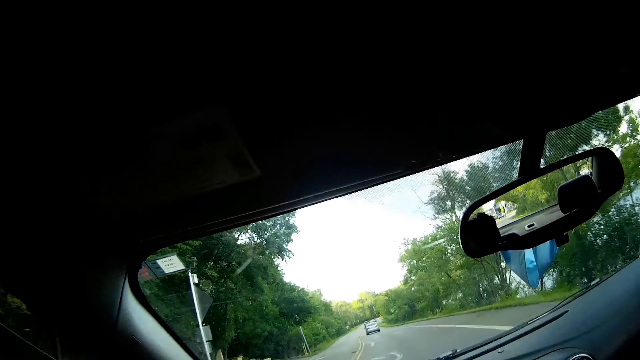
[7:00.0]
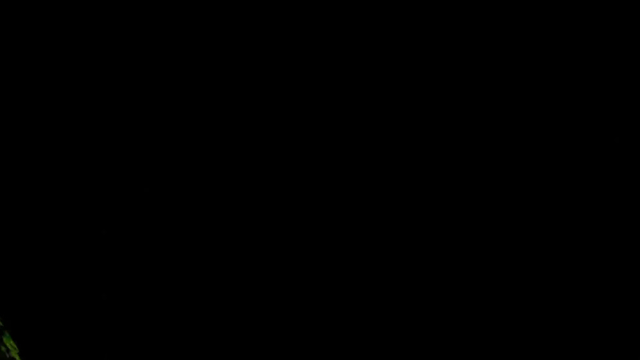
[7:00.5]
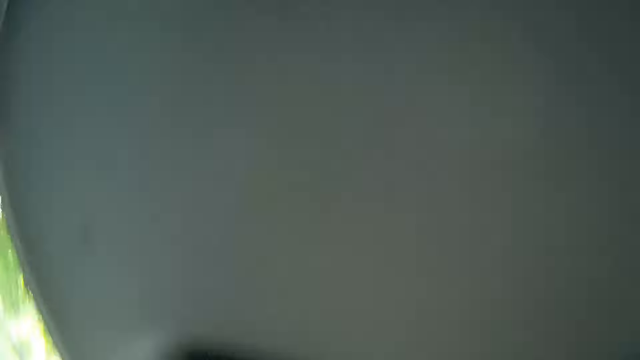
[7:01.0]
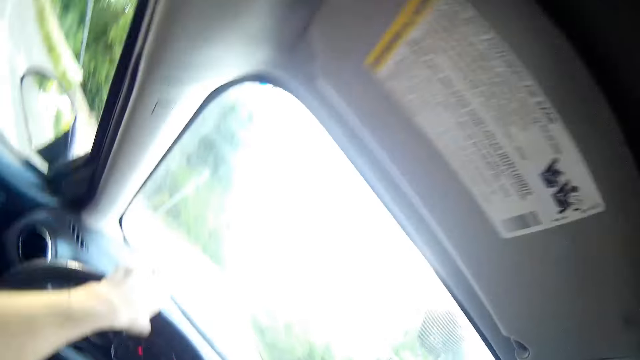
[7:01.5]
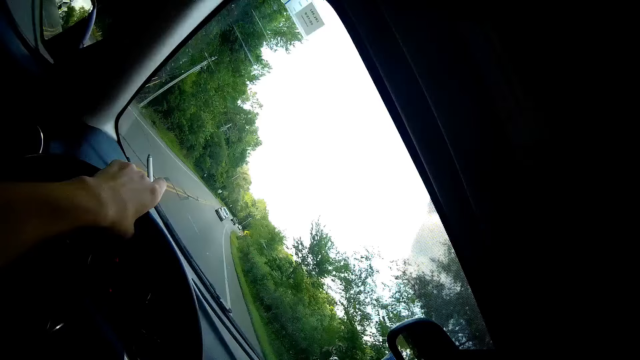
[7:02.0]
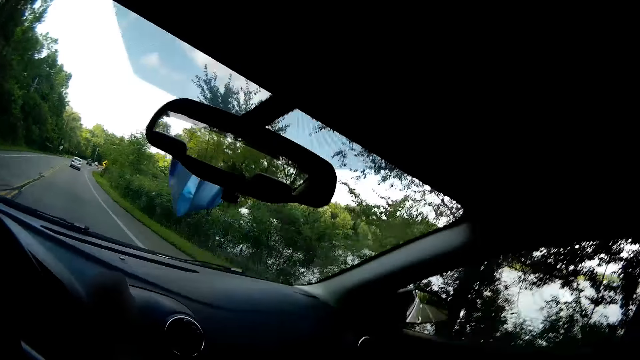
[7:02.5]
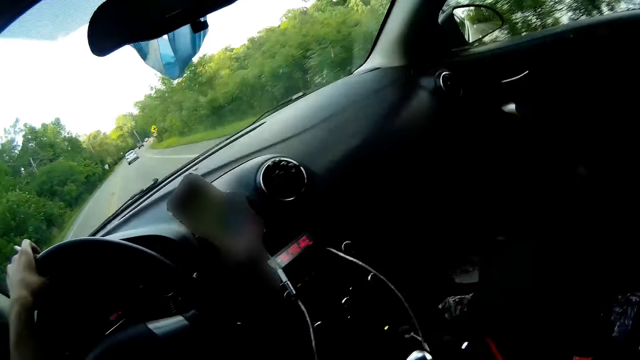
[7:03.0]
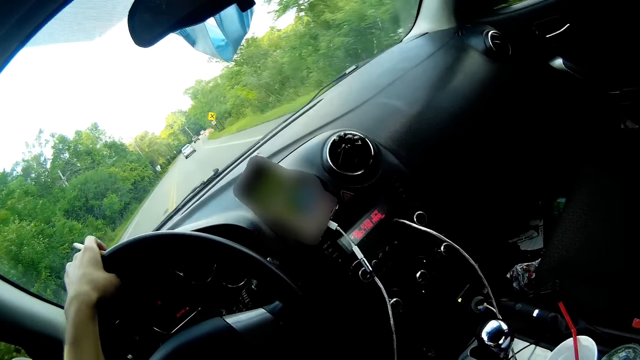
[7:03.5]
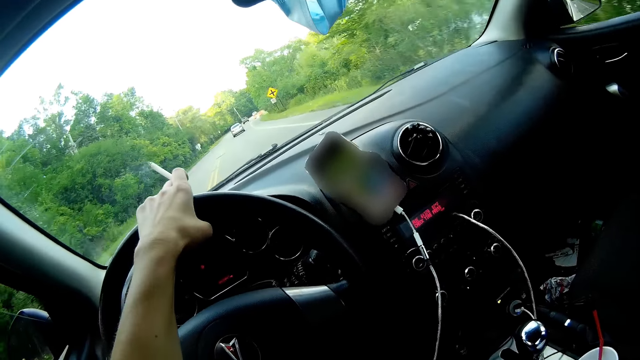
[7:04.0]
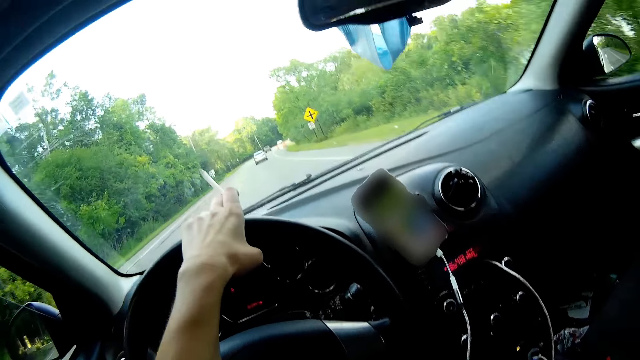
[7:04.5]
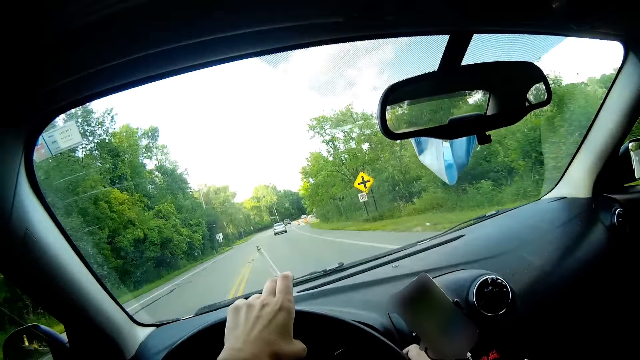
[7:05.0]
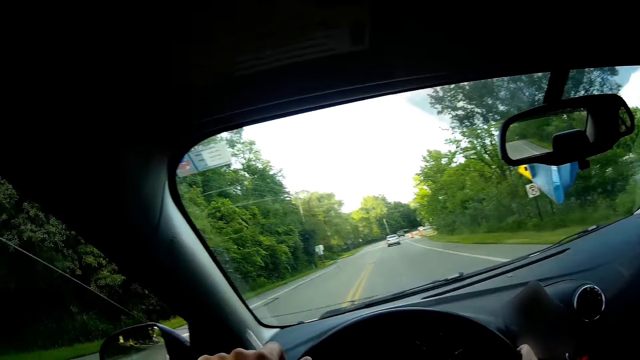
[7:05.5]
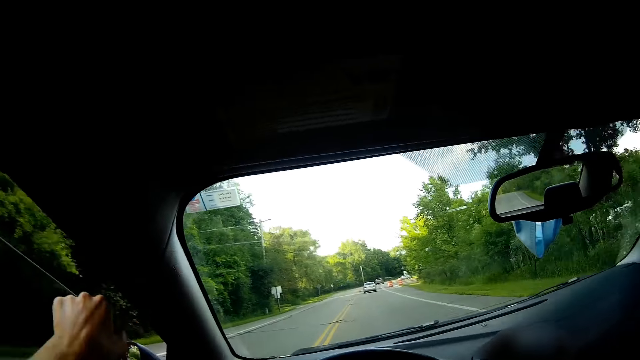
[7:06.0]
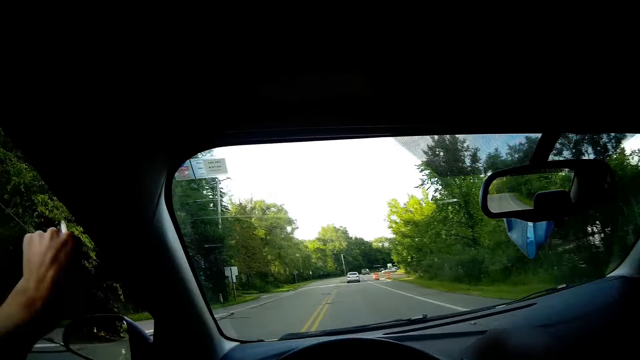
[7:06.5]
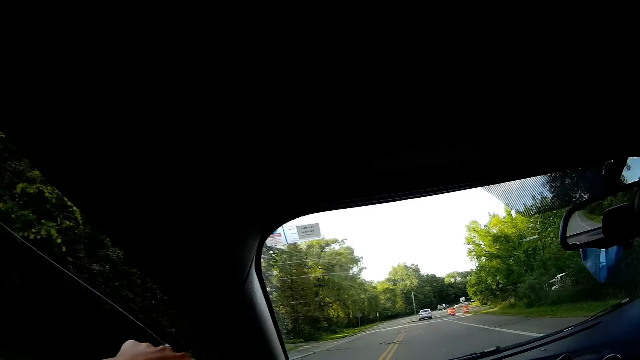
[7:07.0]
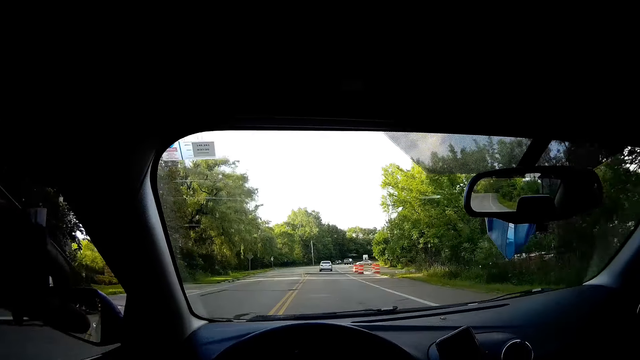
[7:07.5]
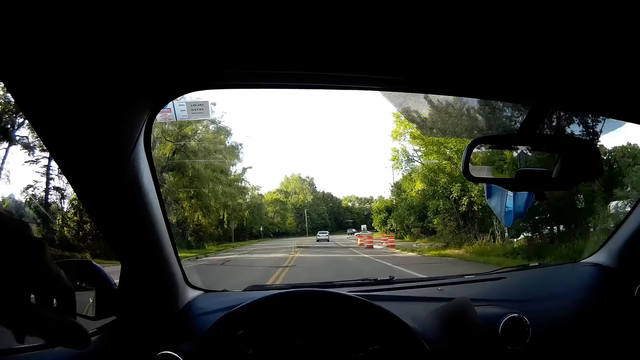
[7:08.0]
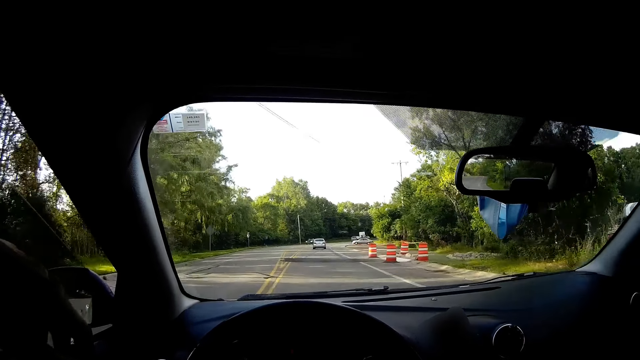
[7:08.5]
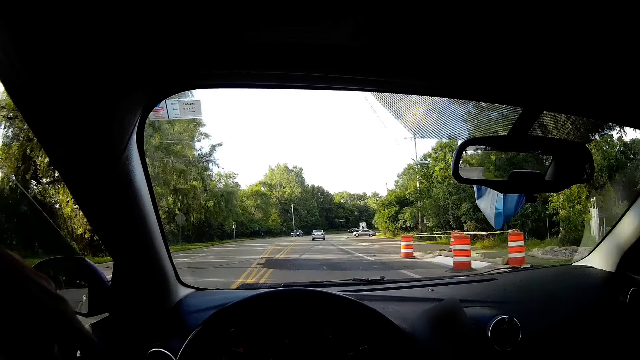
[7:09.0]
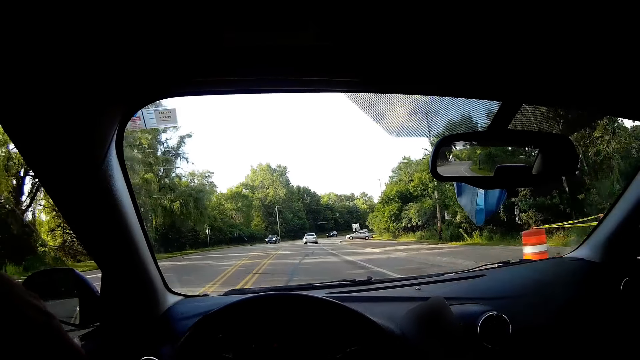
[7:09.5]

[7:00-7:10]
The camera wearer holds a steering wheel with the other hand and shakes off ash from the cigarette.

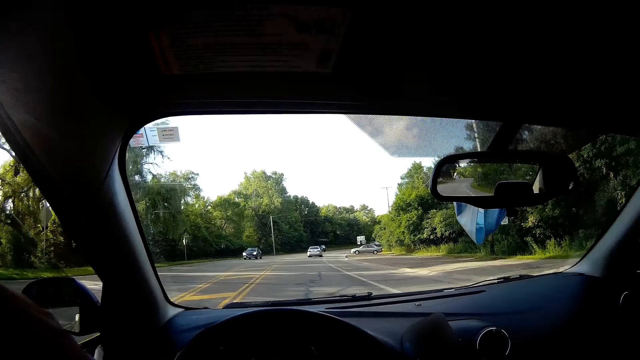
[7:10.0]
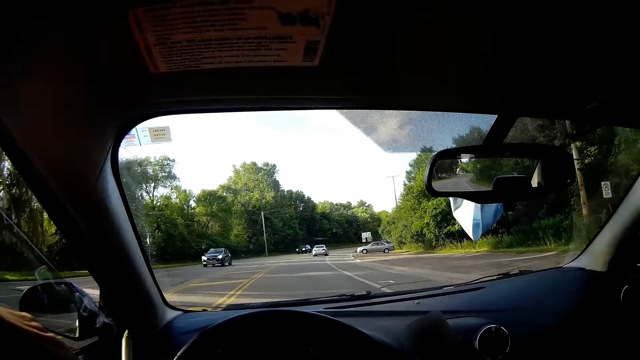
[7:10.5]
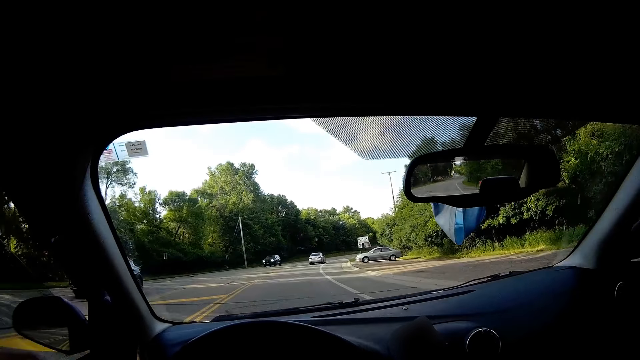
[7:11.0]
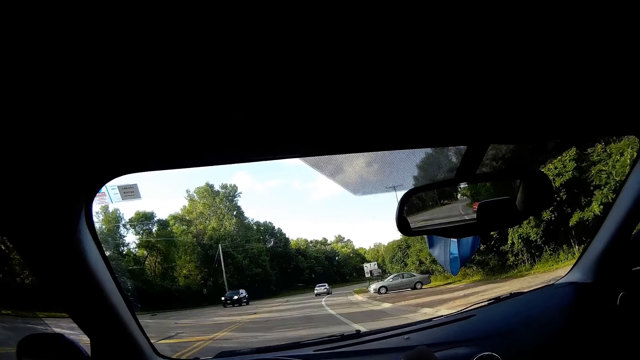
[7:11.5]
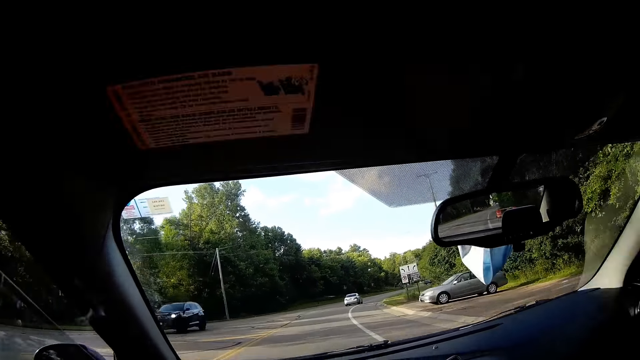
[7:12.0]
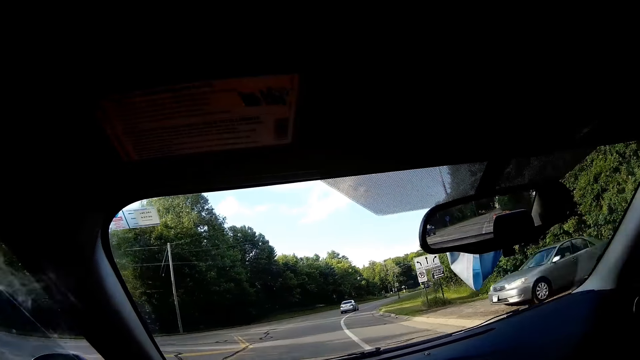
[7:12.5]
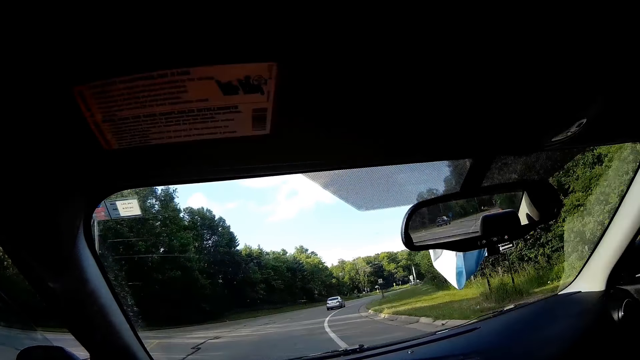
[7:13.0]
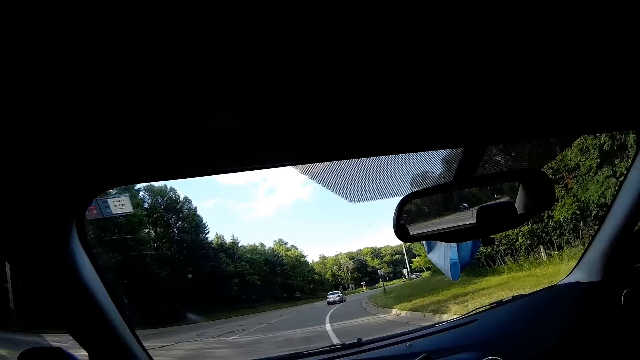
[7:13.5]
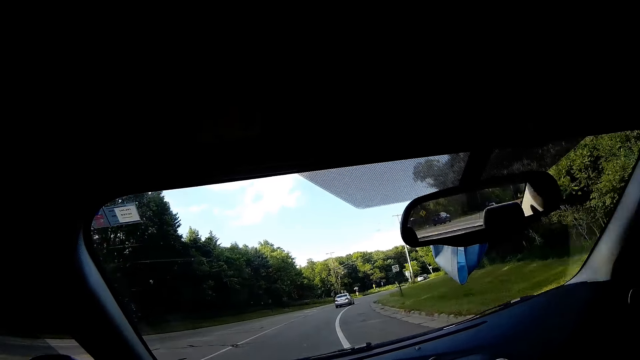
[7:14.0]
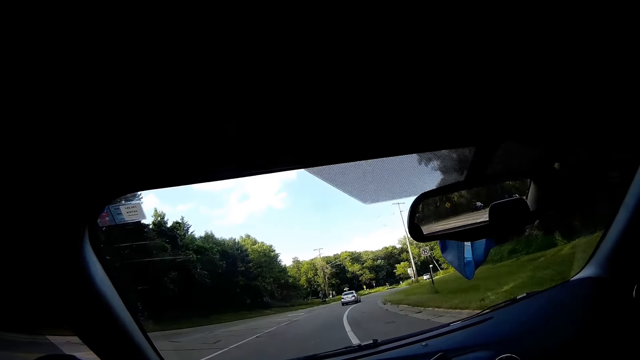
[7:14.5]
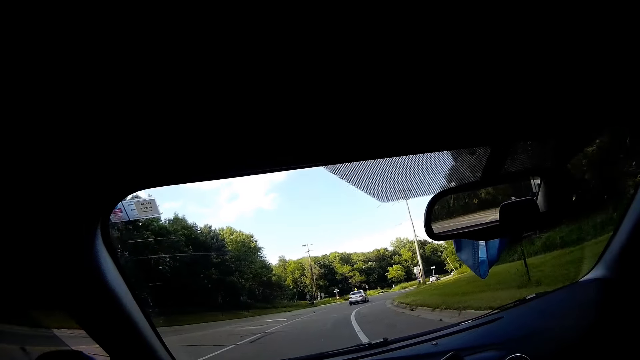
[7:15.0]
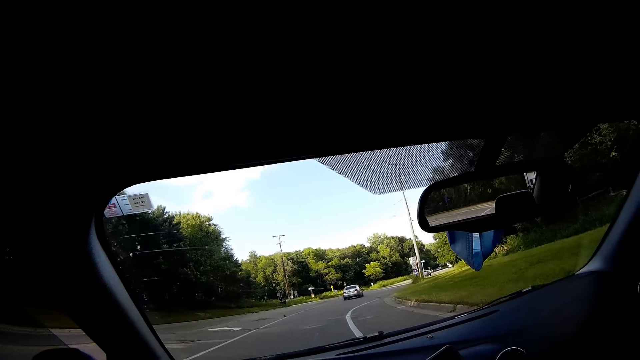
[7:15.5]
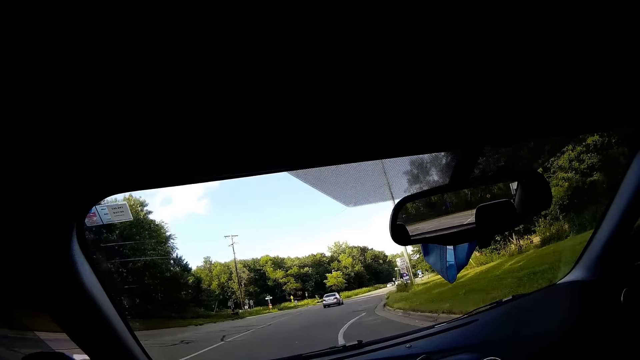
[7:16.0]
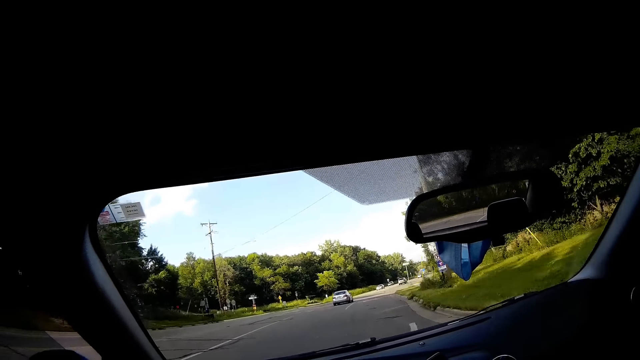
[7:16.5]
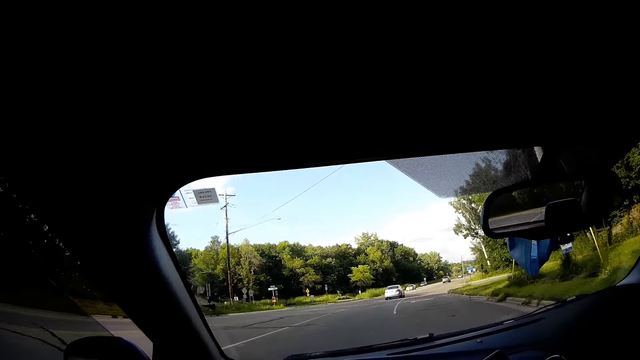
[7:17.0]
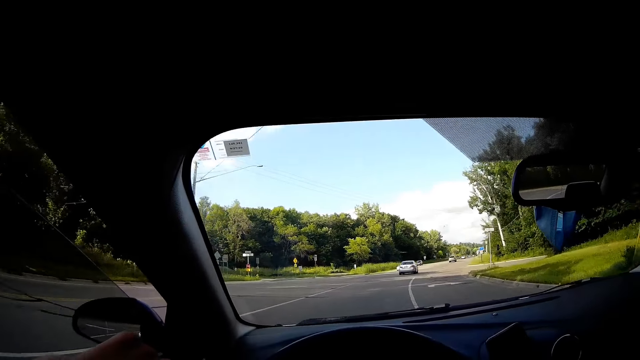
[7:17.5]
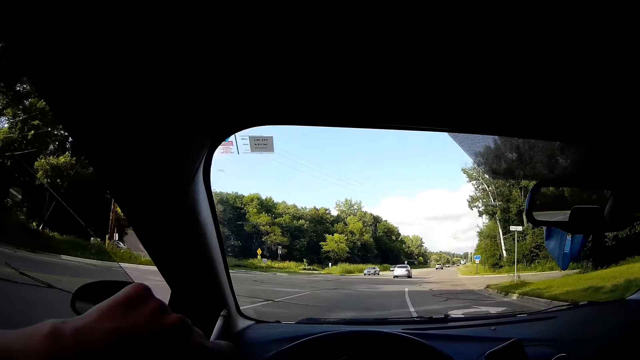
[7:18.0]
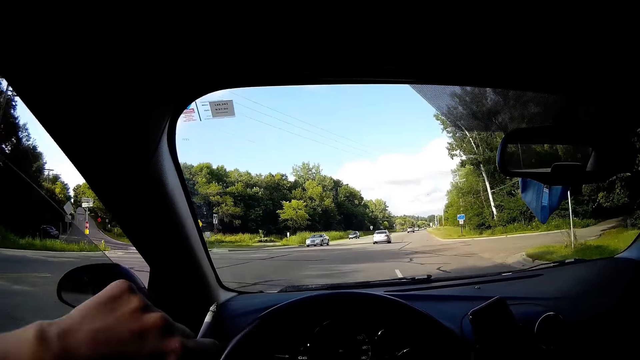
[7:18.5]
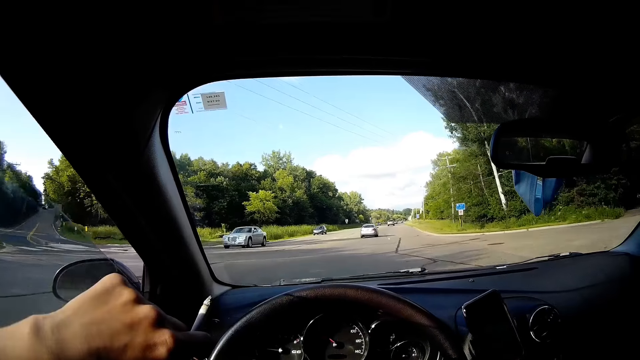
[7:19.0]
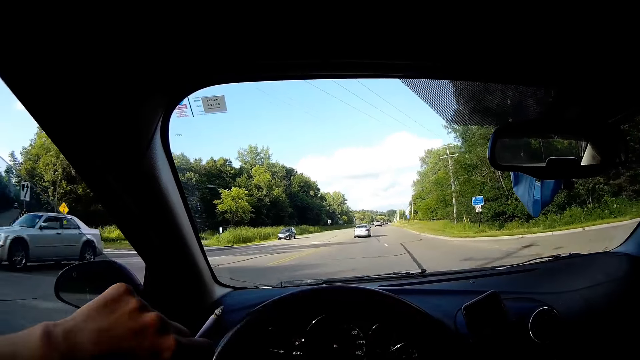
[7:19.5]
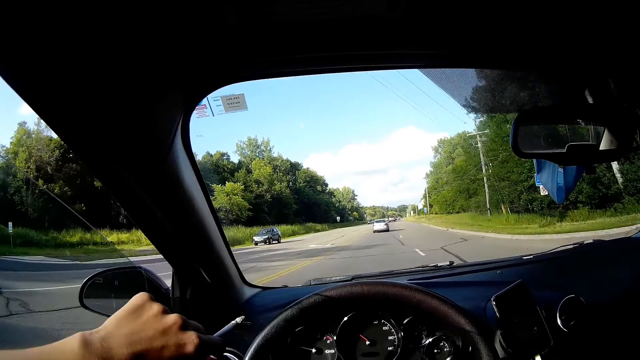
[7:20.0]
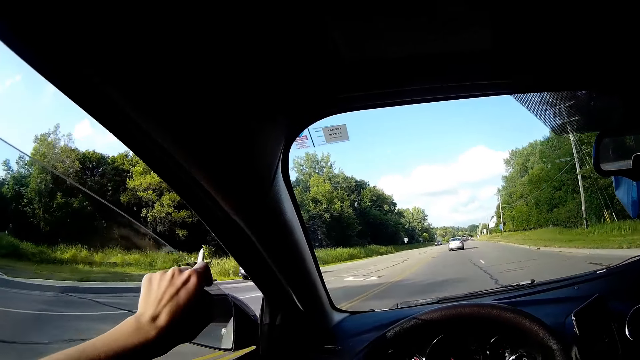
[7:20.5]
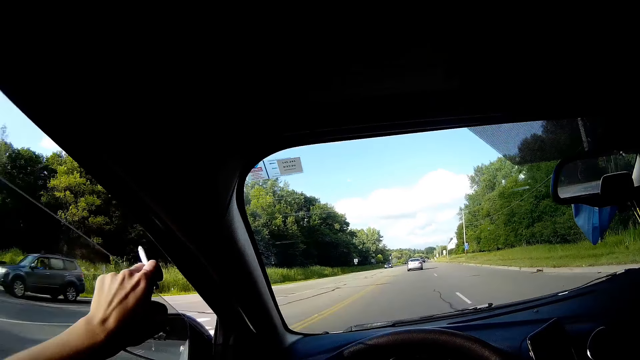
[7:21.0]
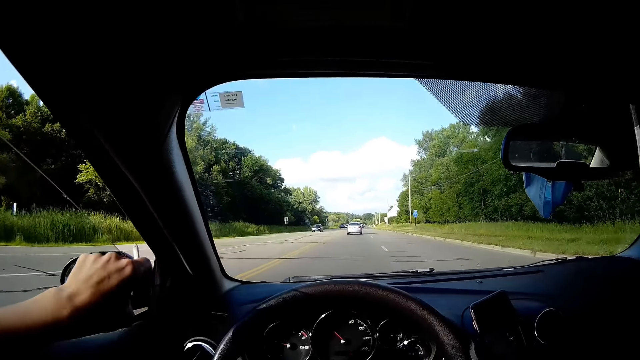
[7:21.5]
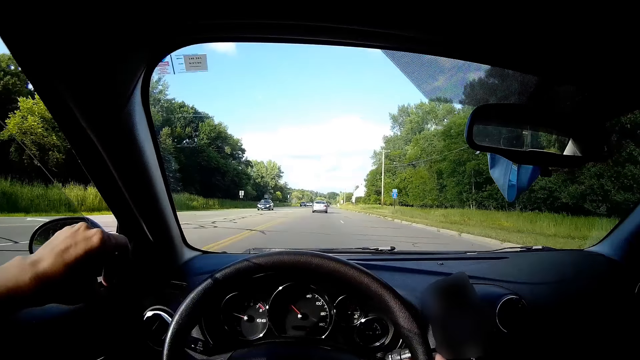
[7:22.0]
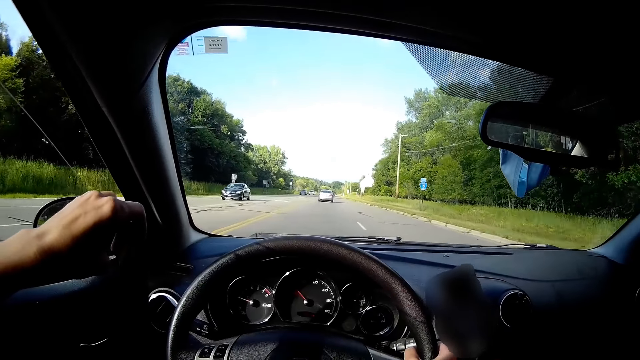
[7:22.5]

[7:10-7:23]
A blue car drives past the camera wearer. A black car drives past them. A grey car drives past them. A black car drives past them.
